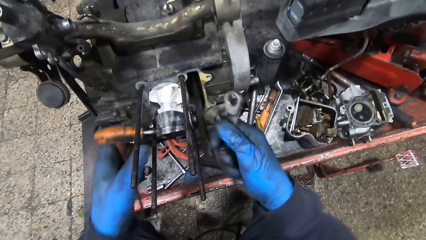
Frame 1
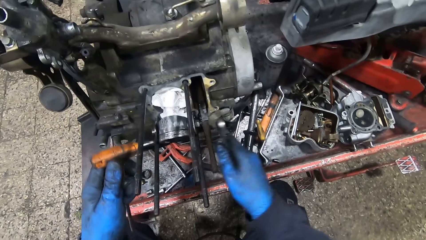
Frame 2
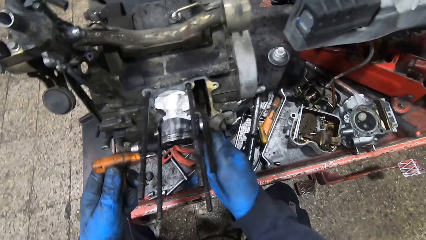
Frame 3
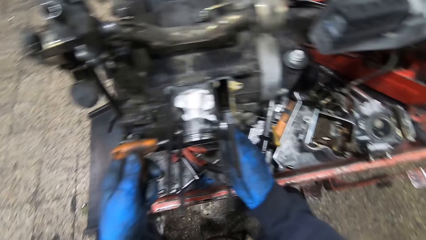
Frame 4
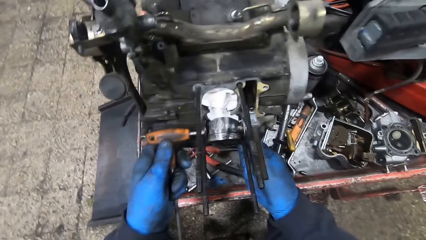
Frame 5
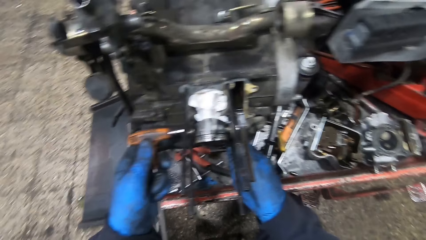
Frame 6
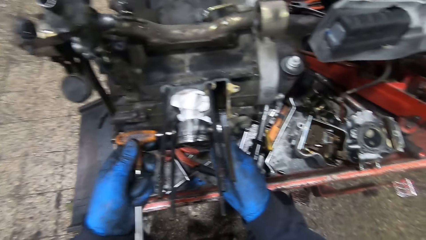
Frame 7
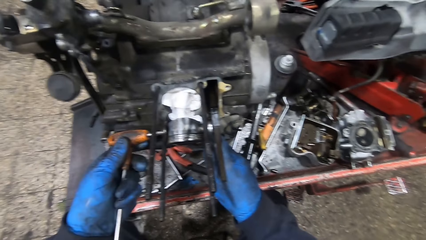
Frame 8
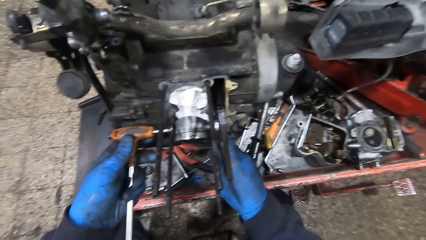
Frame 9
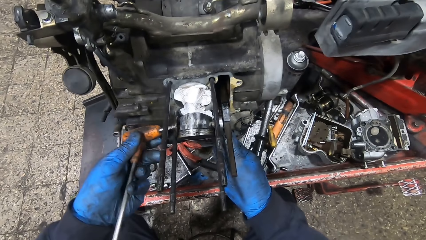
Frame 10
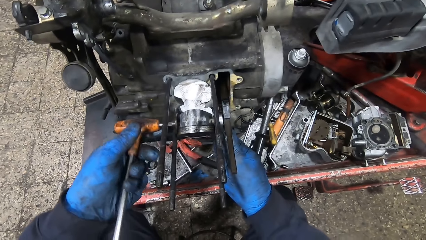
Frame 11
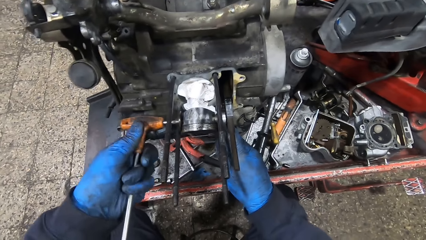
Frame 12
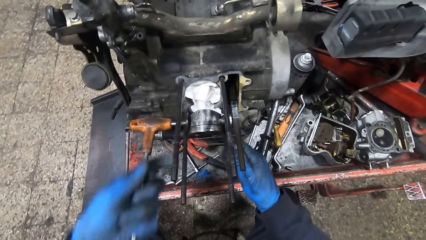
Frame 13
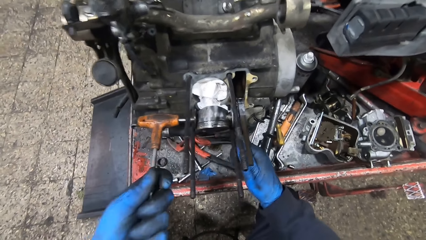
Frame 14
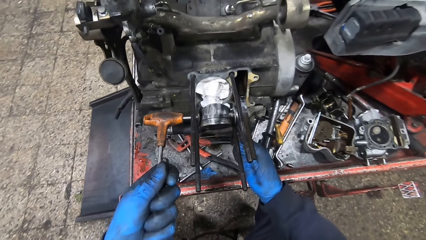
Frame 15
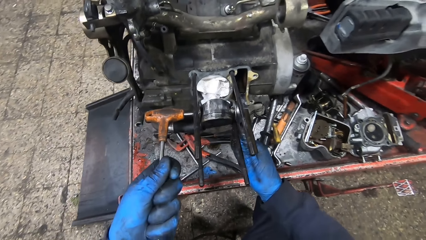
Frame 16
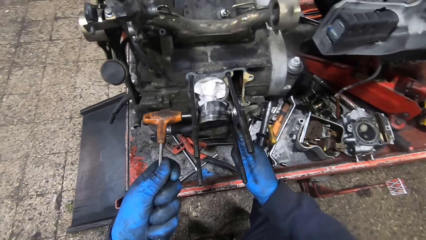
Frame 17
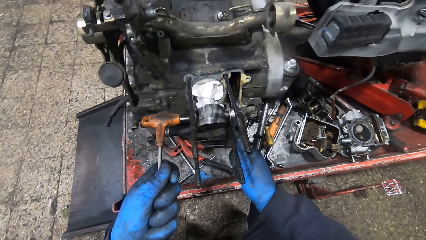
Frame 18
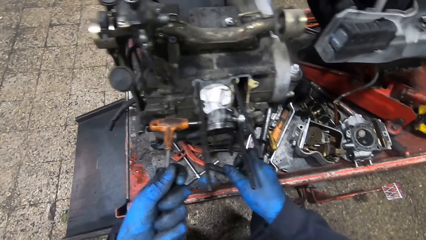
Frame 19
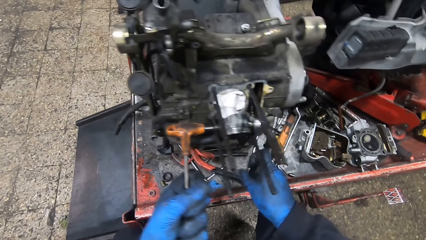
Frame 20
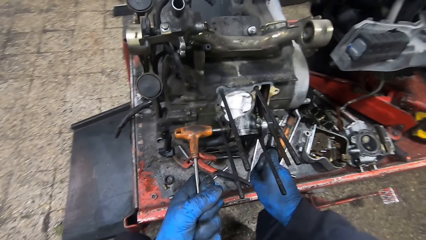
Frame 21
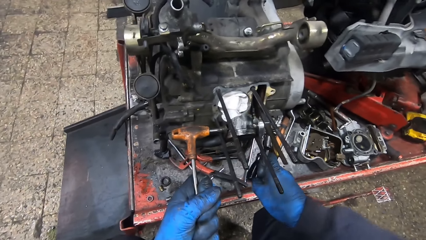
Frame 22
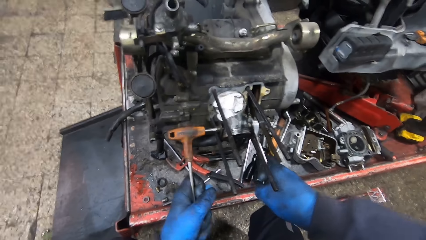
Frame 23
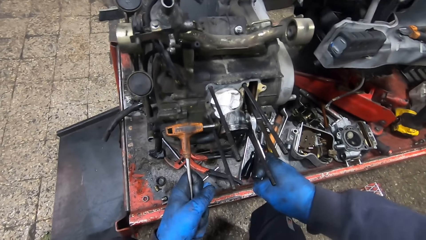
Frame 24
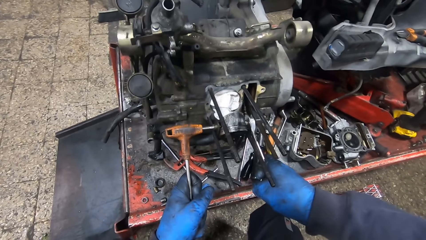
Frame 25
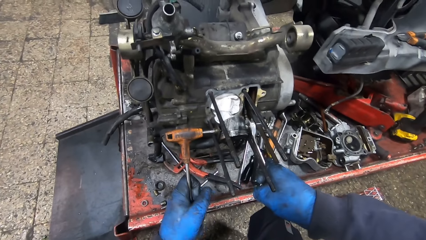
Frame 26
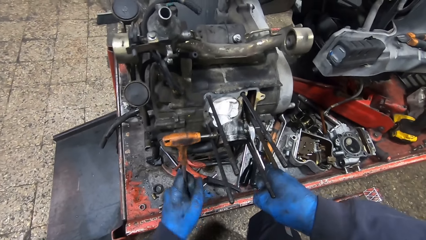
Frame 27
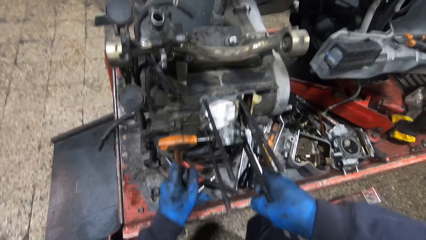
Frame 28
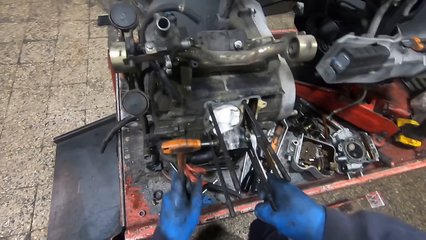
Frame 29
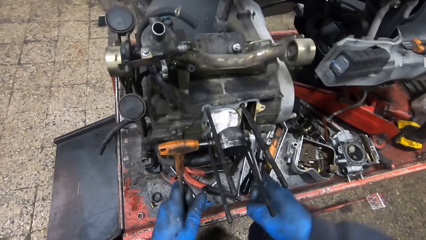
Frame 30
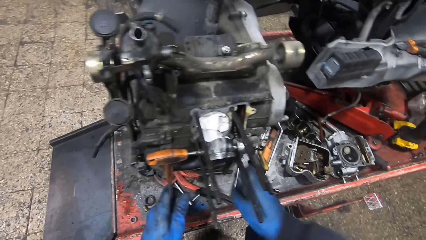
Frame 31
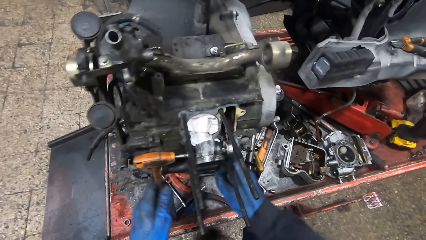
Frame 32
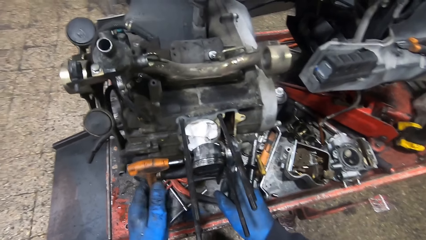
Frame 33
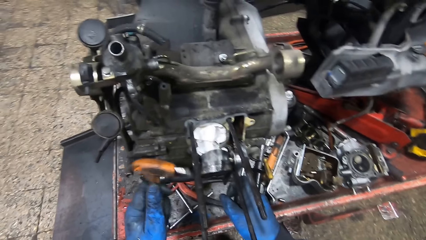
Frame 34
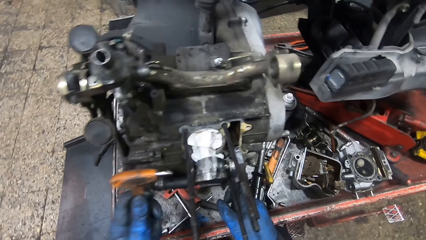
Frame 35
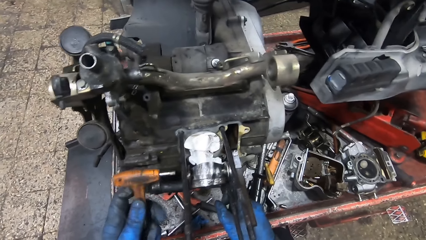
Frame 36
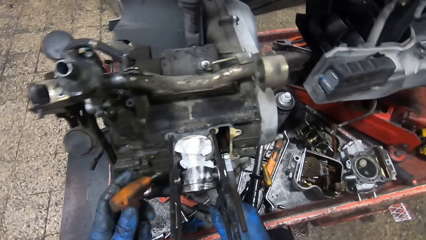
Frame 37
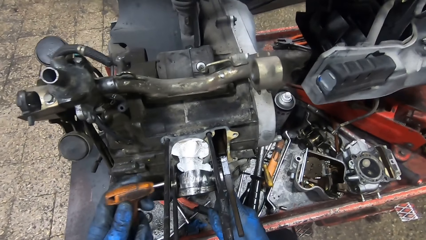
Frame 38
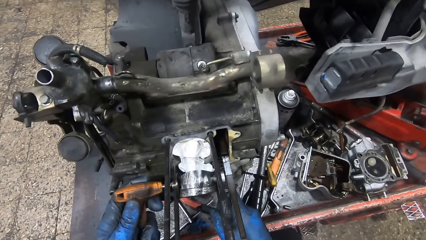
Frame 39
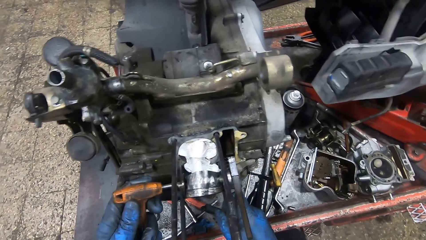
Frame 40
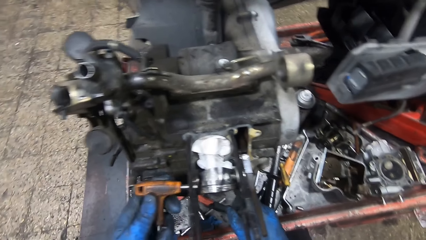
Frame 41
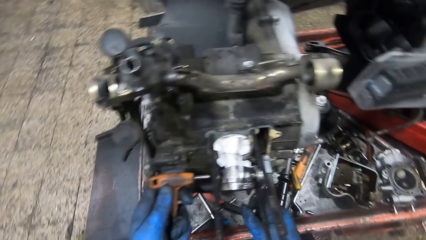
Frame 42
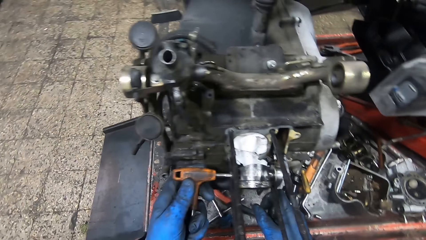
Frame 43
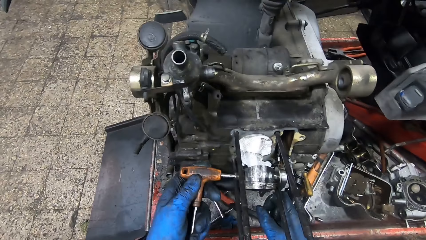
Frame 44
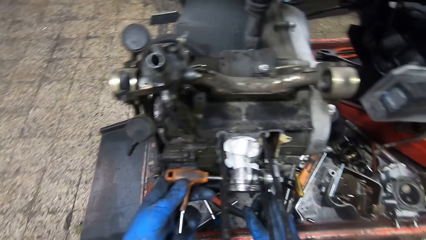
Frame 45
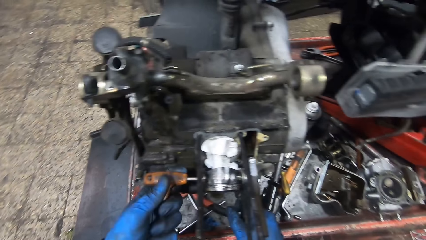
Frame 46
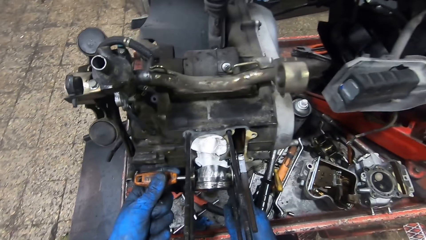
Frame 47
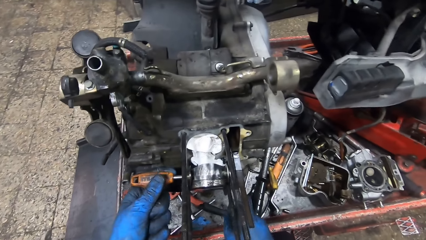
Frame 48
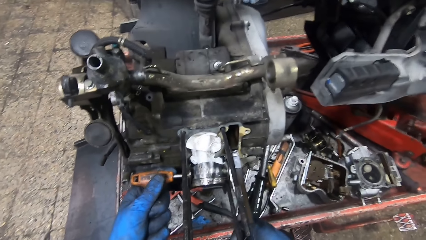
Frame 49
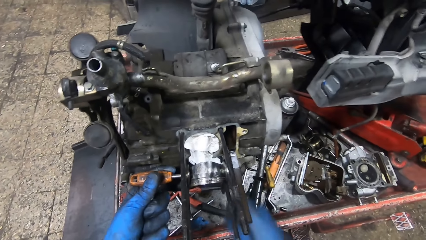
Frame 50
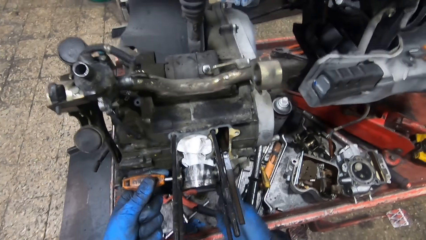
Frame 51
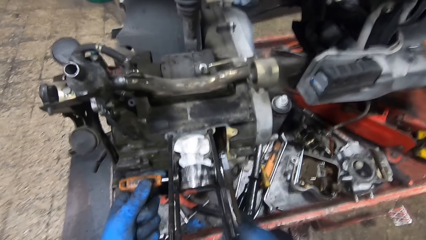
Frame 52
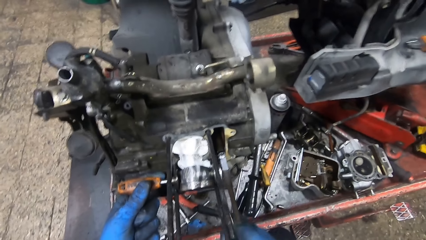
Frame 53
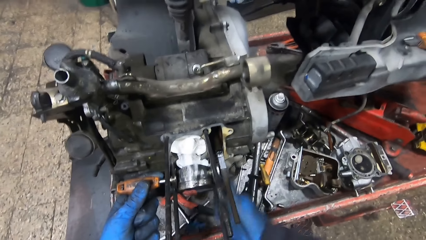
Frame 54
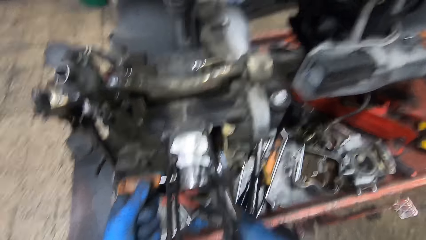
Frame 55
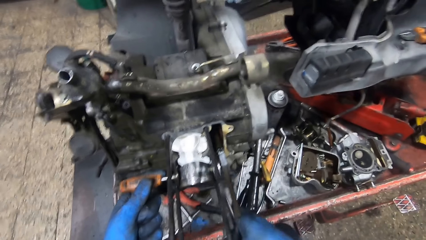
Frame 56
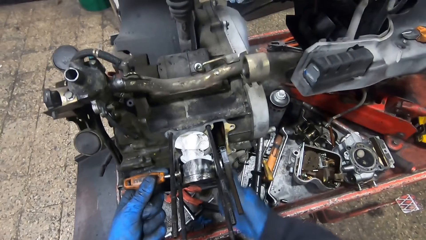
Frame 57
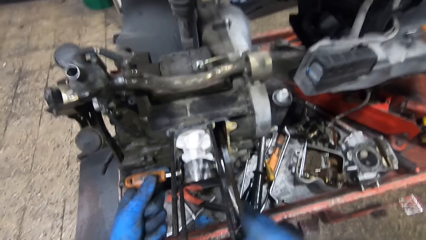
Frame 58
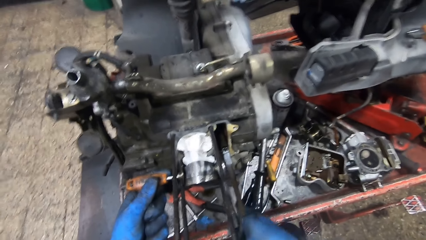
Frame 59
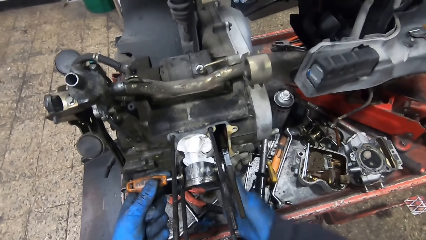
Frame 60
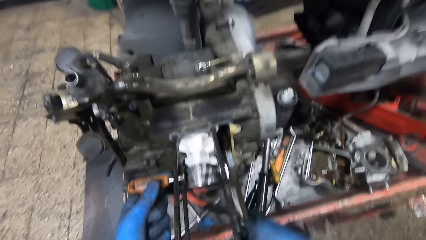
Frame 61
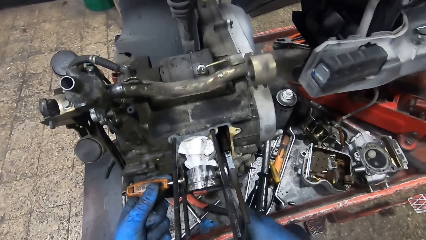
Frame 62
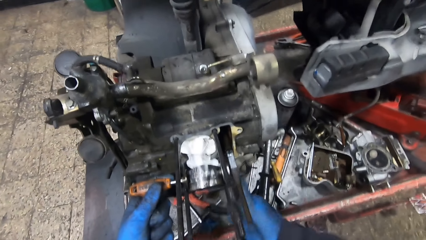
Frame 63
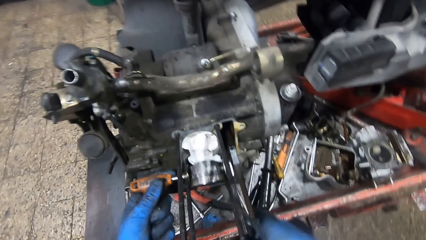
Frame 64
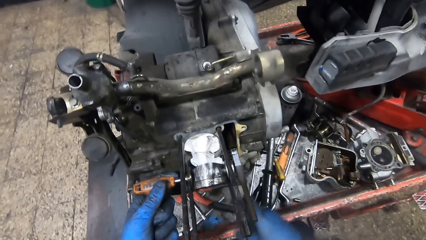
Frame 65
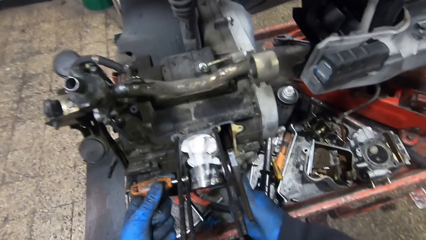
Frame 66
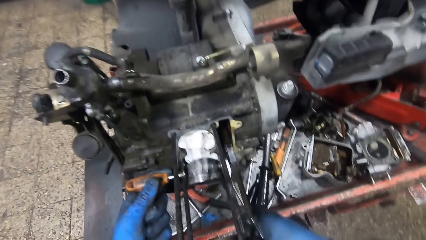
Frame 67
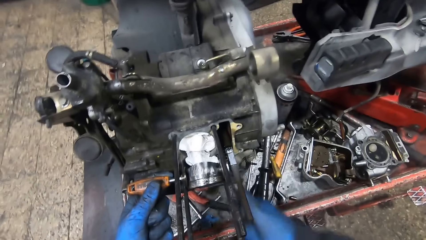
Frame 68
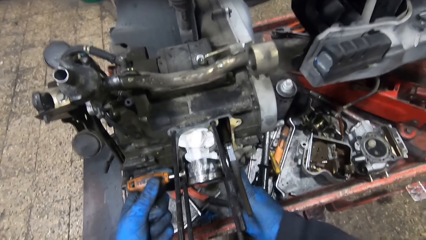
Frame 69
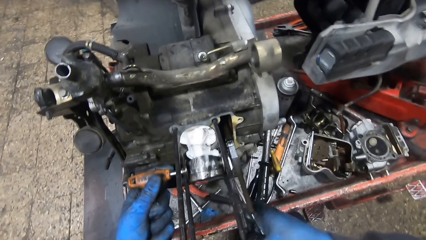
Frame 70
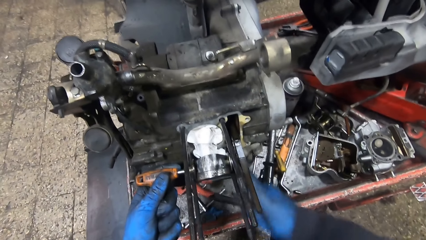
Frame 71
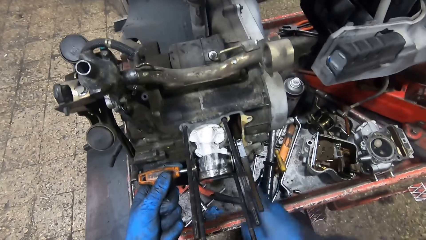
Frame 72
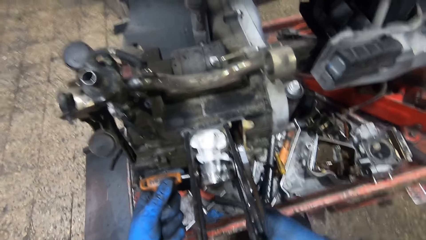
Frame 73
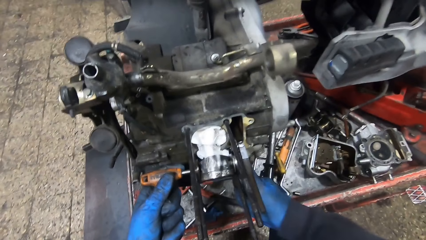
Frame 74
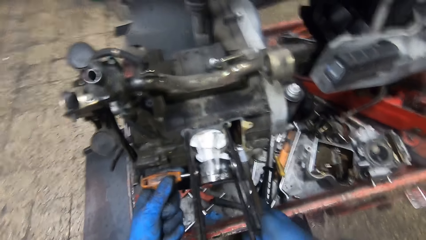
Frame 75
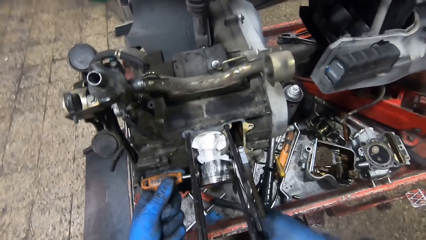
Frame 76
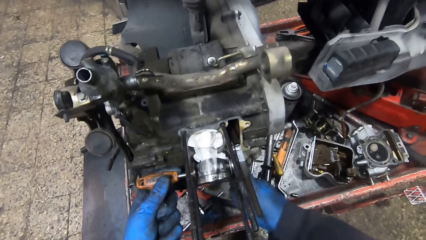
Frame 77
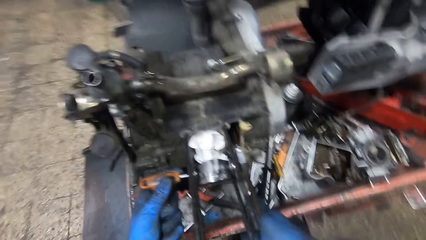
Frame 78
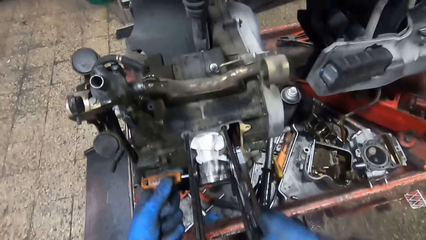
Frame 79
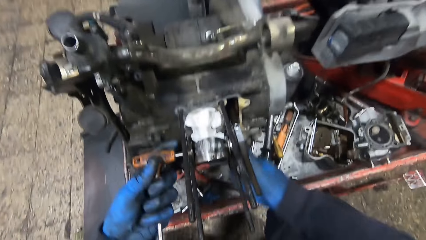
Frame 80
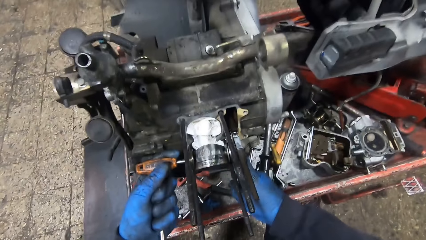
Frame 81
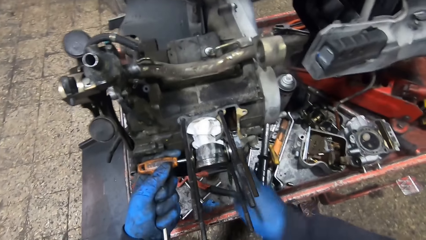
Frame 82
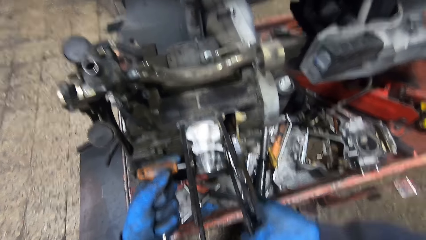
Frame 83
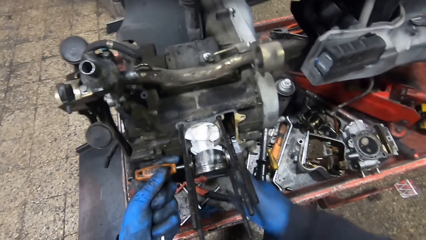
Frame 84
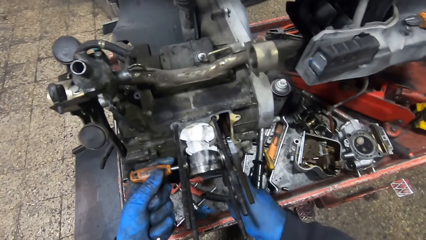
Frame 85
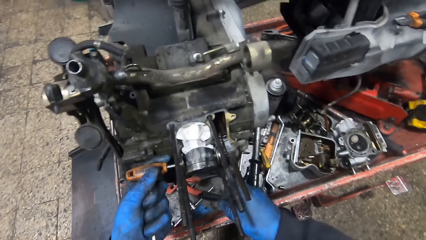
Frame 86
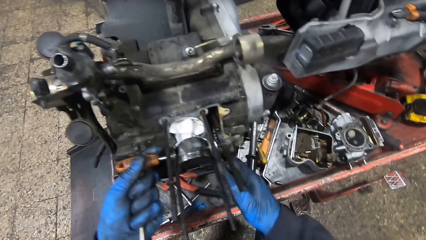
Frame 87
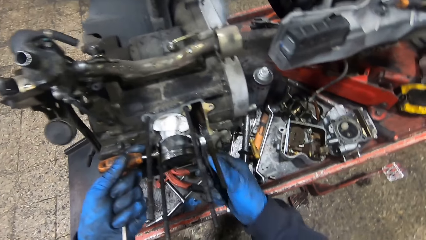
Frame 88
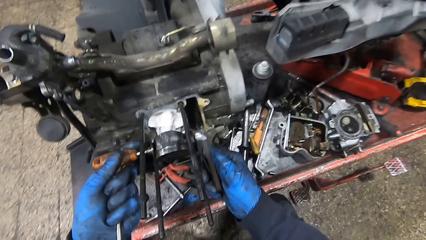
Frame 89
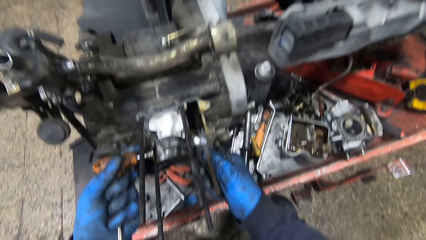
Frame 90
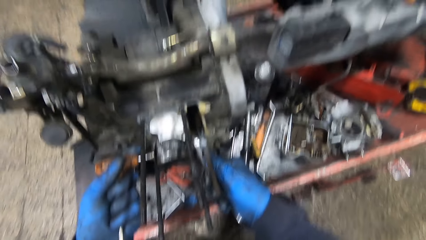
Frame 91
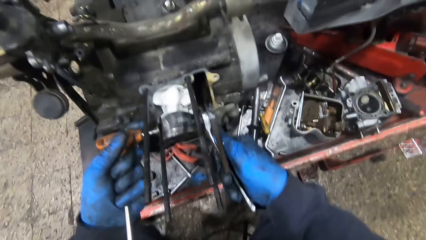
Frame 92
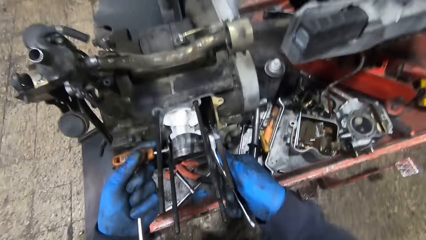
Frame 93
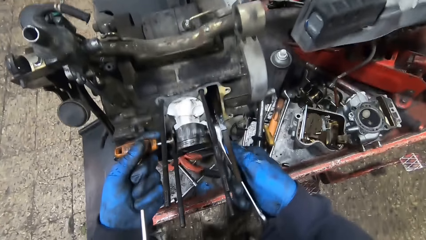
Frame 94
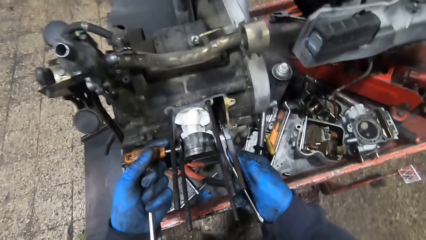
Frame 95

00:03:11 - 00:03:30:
The camera wearer fixes the T-shaped wrench and spanner on the engine with both hands. They turn the tools in the engine. They adjust the engine with the spanner.
